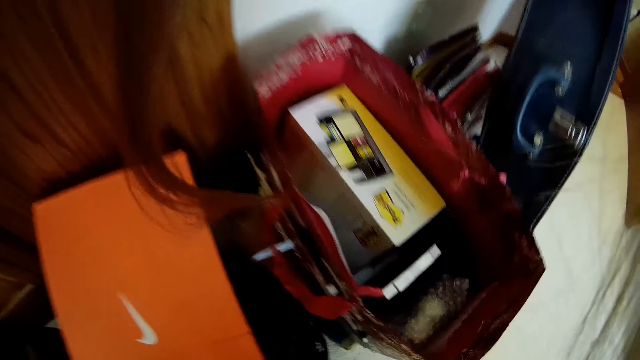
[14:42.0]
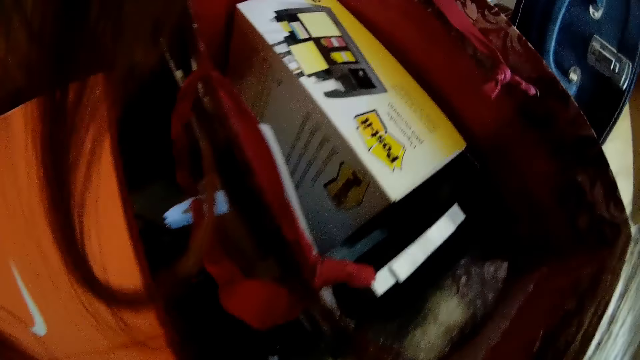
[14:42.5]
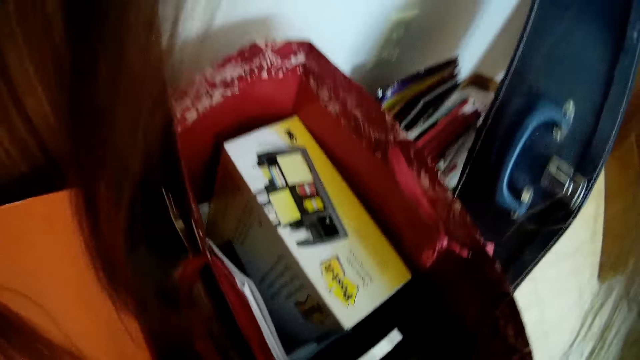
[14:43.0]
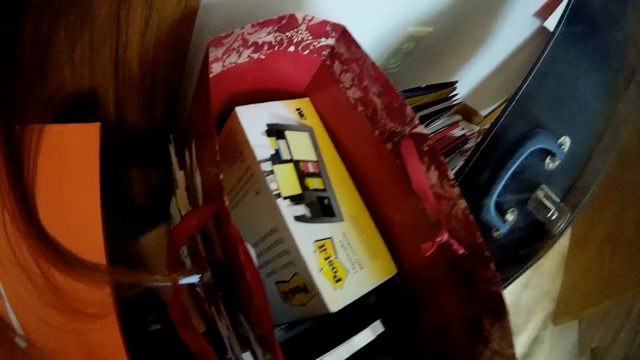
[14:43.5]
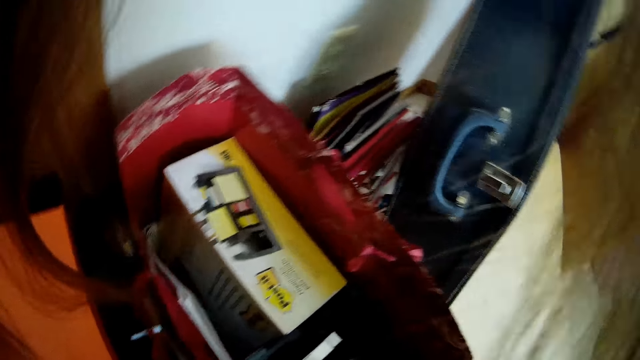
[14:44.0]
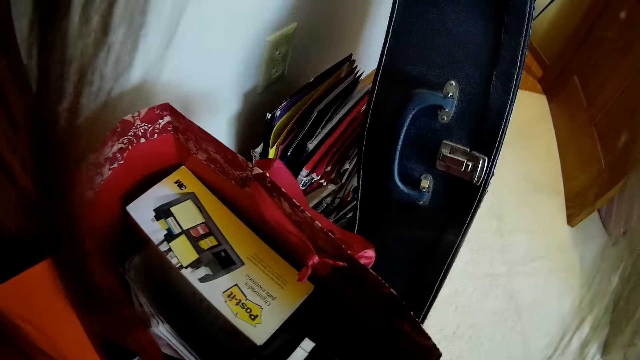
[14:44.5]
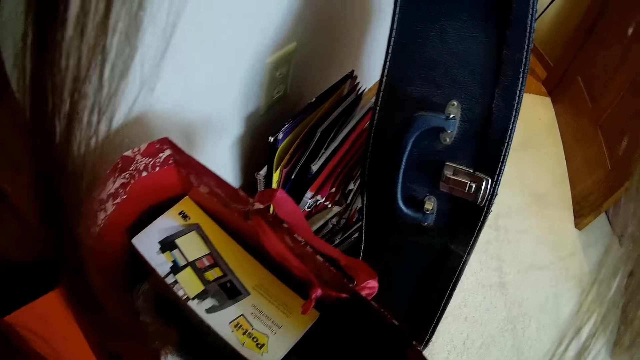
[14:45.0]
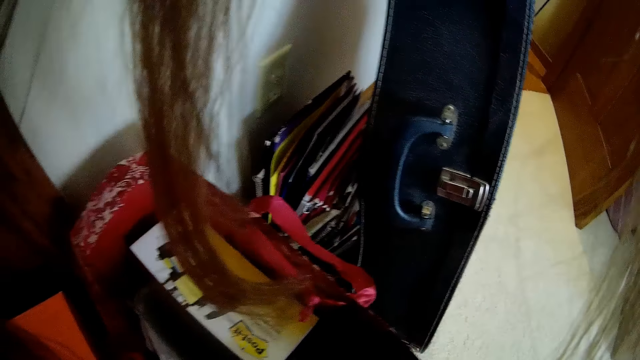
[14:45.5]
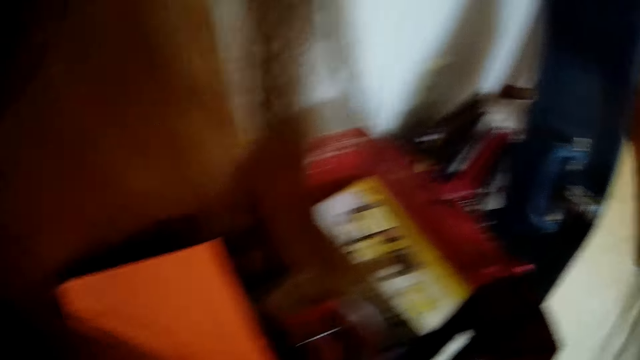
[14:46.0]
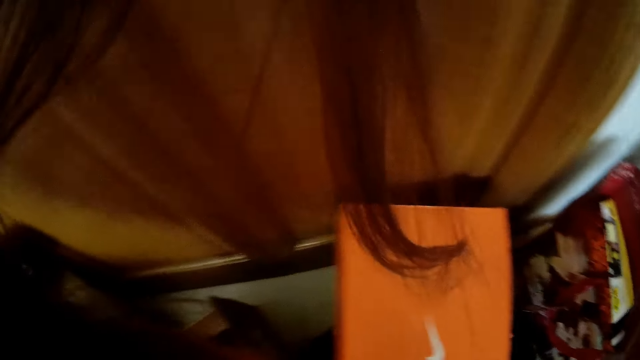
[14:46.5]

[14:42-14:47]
The camera wearer looks around.

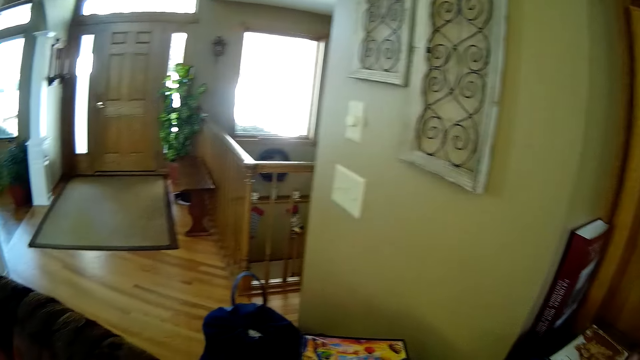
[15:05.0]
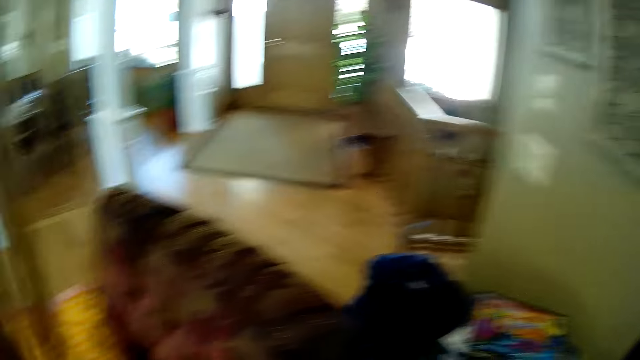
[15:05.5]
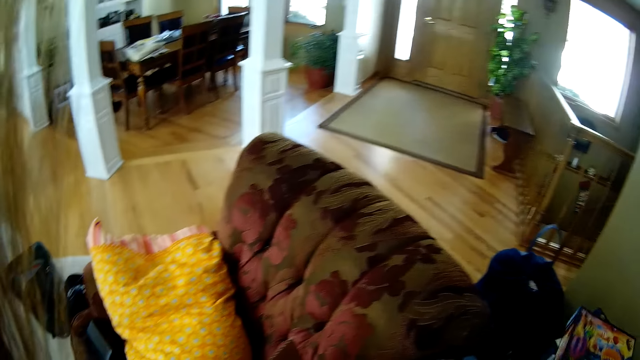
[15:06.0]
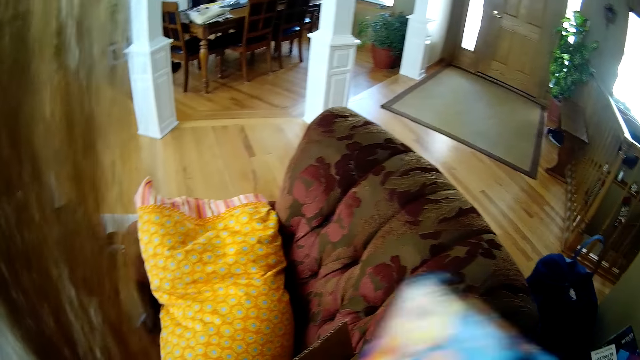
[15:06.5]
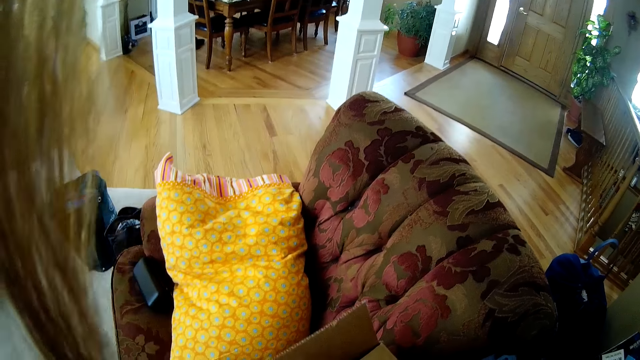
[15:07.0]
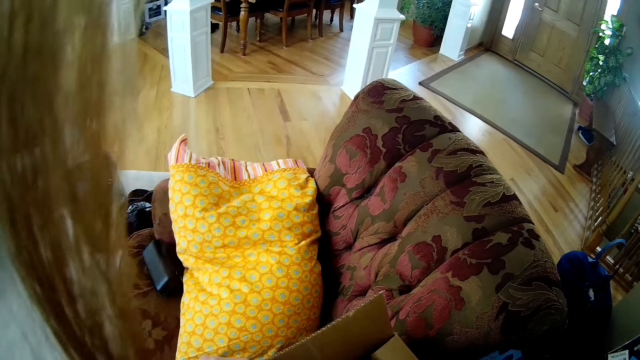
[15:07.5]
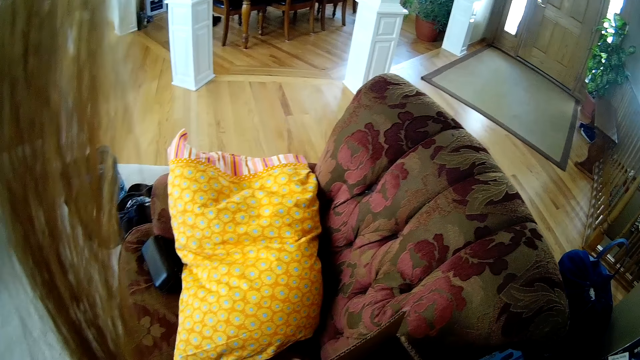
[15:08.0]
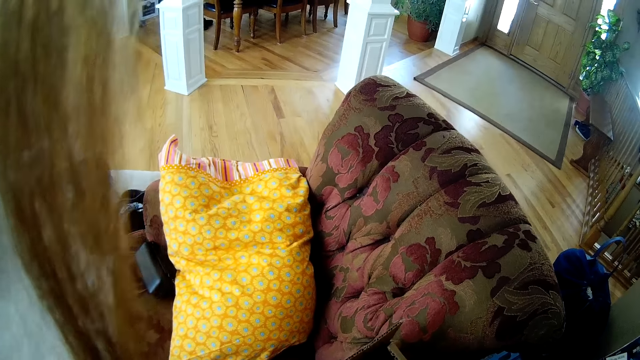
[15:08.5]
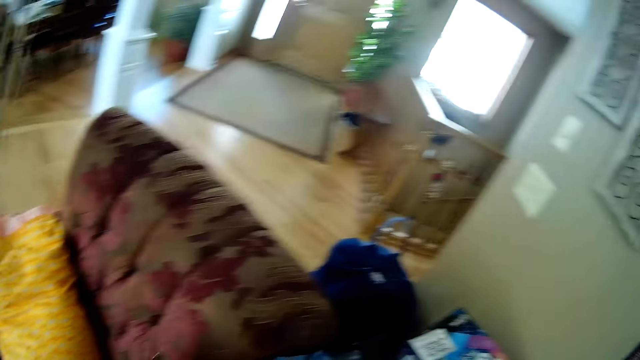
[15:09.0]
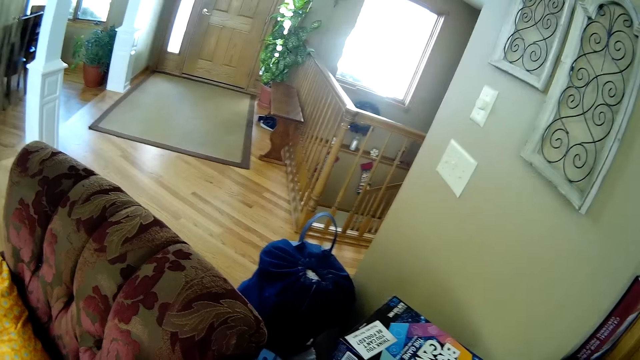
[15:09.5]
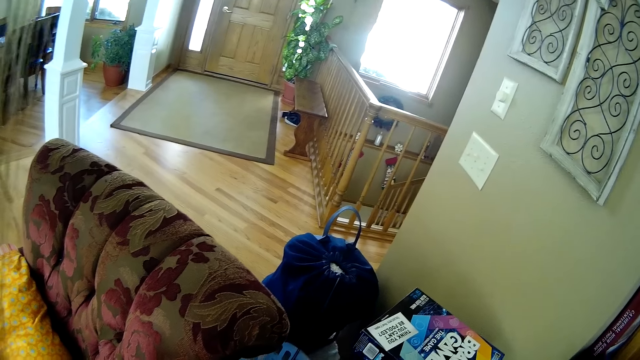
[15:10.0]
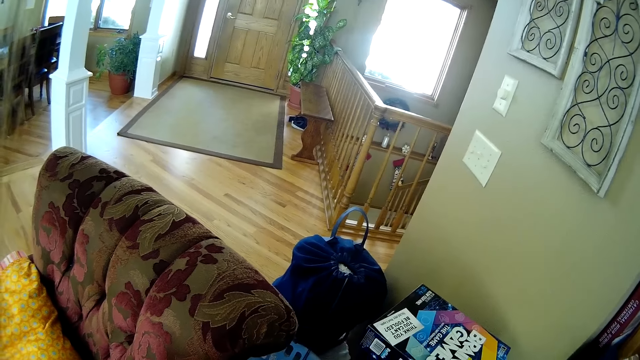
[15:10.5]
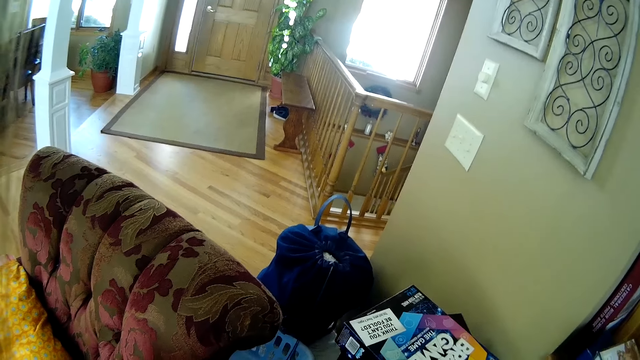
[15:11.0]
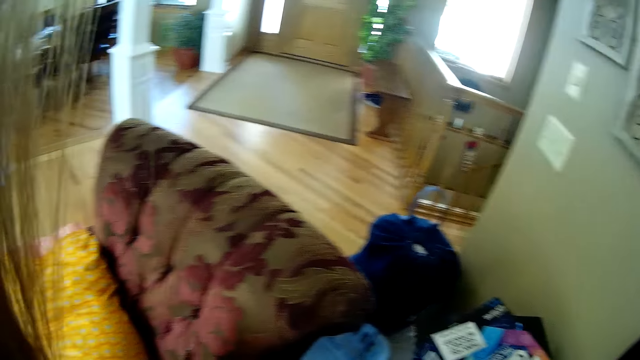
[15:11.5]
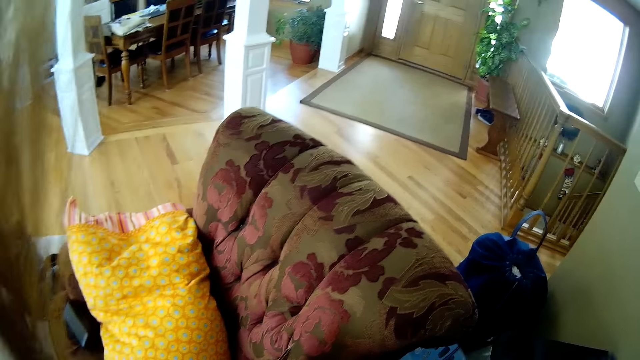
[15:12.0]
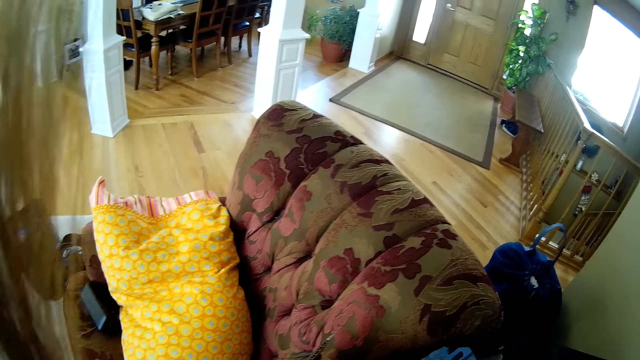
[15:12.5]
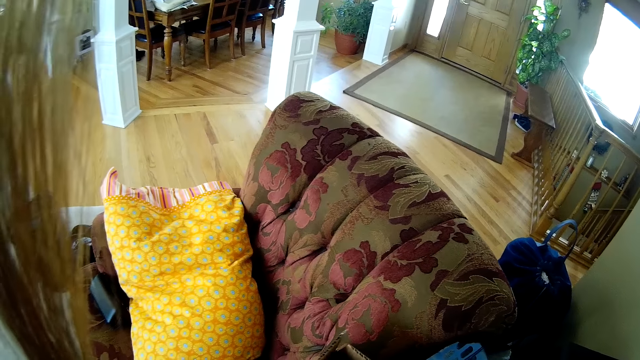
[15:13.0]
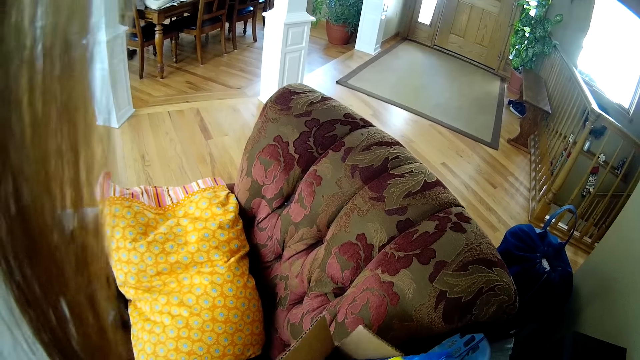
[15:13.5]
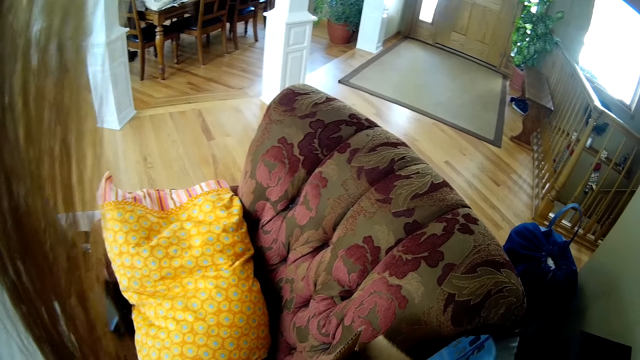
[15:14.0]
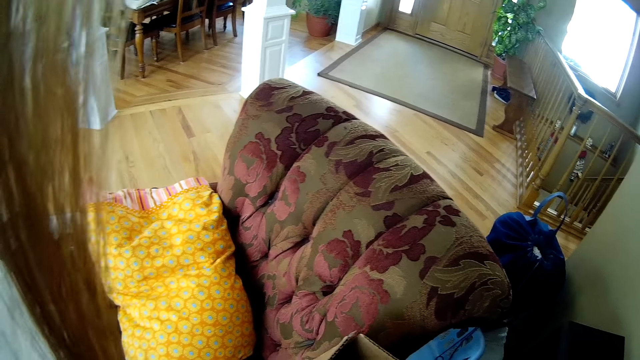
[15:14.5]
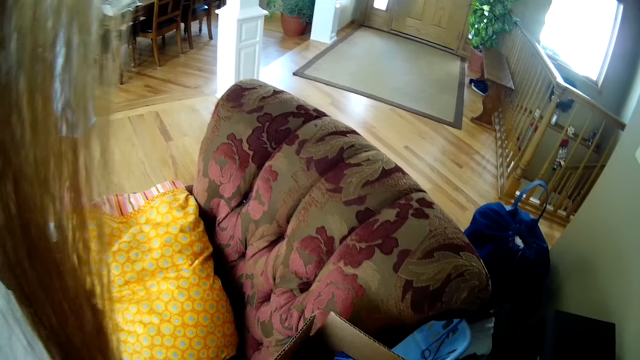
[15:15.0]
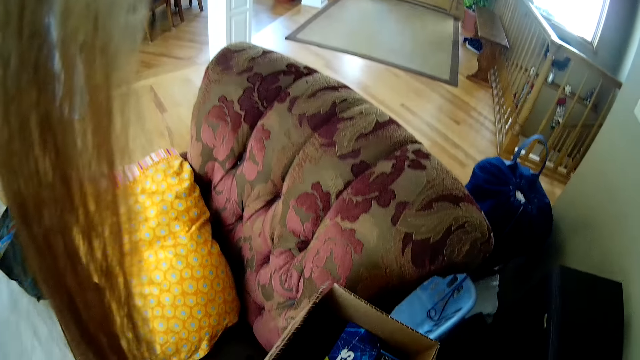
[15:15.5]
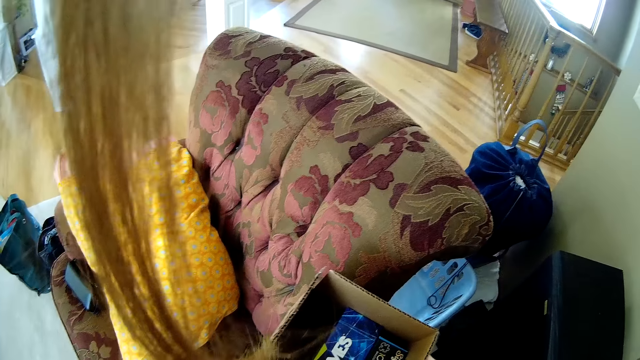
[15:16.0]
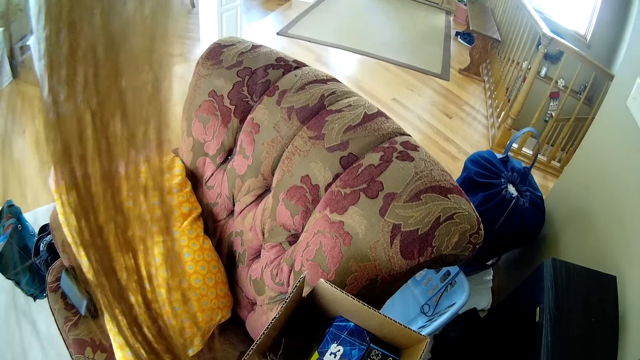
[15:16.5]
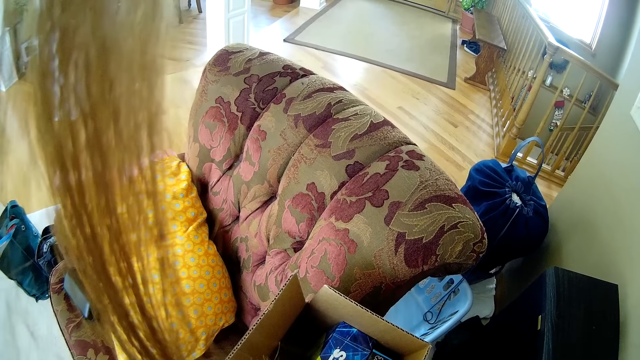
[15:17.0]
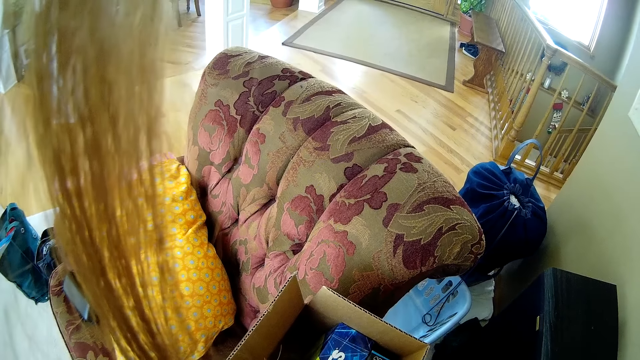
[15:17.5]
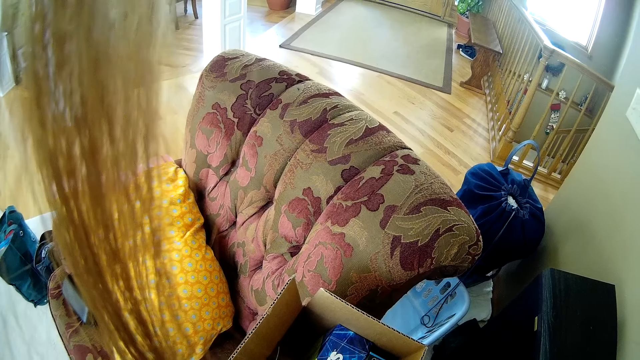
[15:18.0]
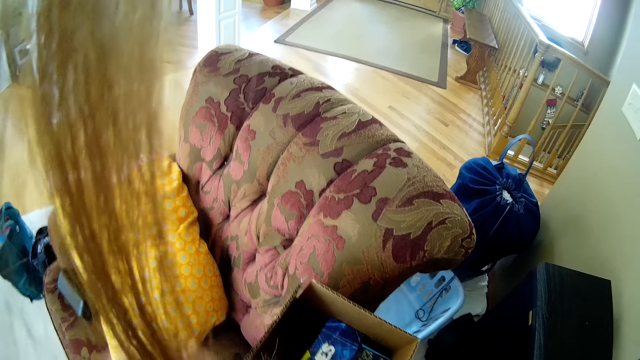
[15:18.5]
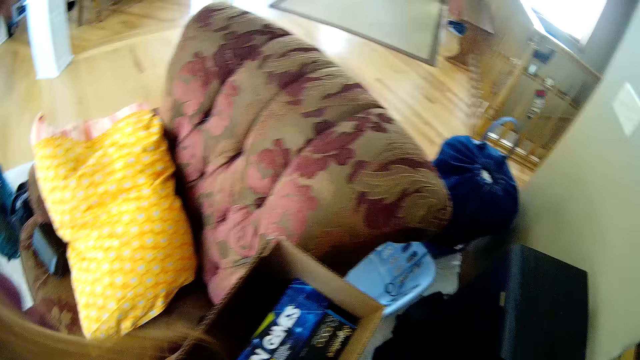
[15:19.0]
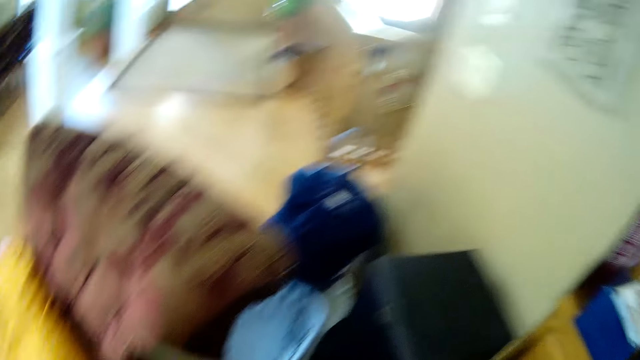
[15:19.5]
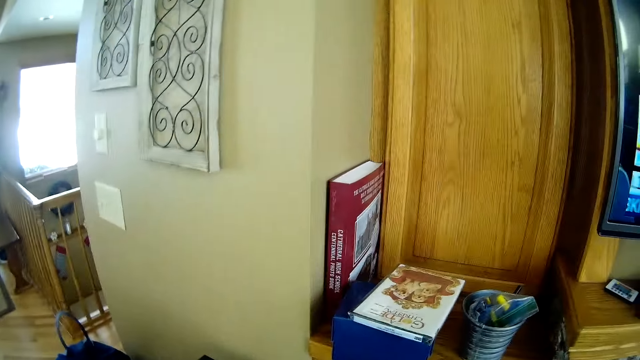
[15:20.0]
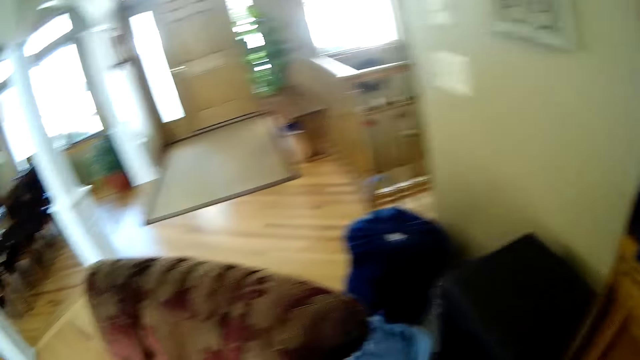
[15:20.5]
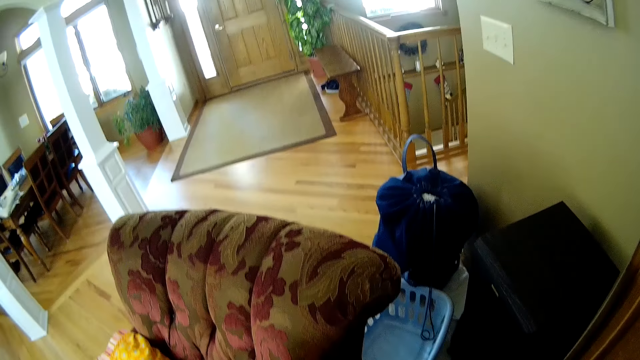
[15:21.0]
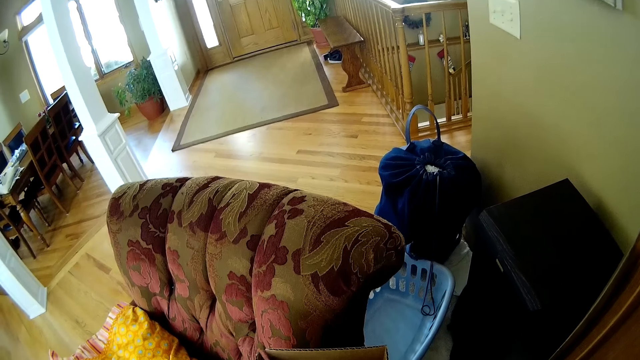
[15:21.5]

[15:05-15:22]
The camera wearer turns around. She picks up a game box or book from the top of a music player with her right hand. She drops the game box into a brown box with her right hand. She touches the box. She looks around. She picks up the game box from the top of the music player with her right hand. She puts the game box into the brown box with her right hand. She raises the hand, looks around. She touches the music CD on the shelf with her right hand. She takes the book, turns around.
